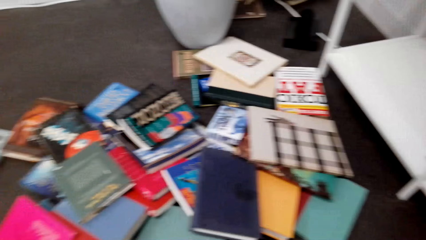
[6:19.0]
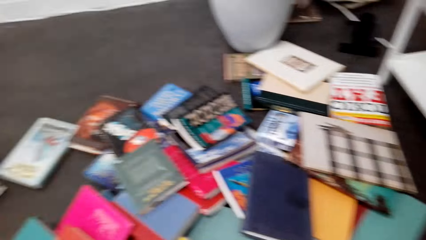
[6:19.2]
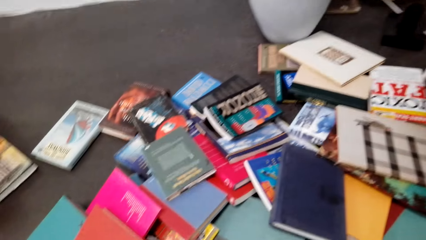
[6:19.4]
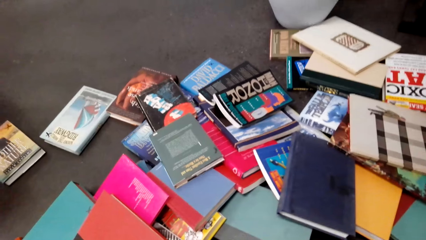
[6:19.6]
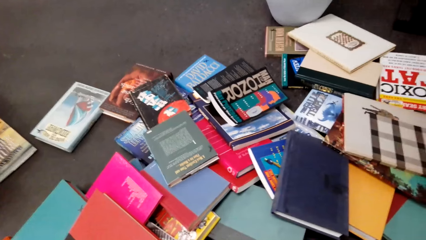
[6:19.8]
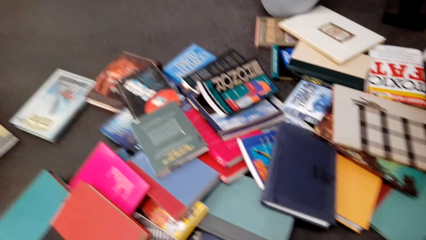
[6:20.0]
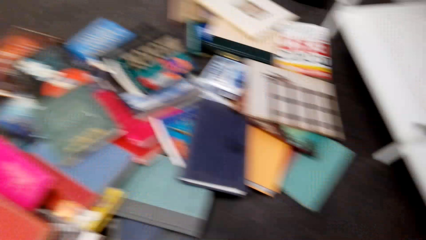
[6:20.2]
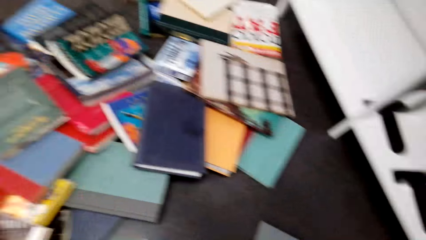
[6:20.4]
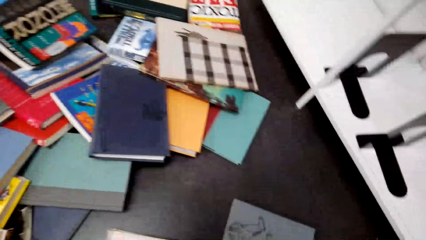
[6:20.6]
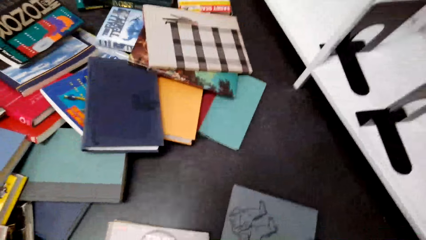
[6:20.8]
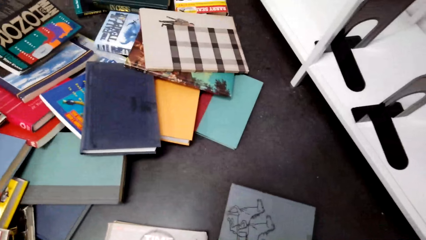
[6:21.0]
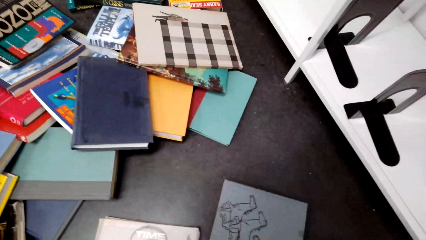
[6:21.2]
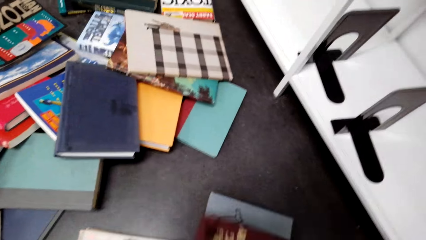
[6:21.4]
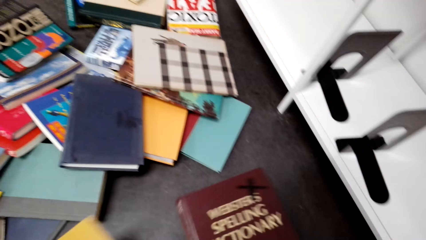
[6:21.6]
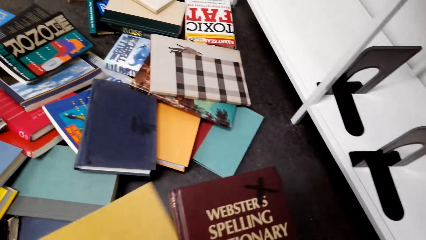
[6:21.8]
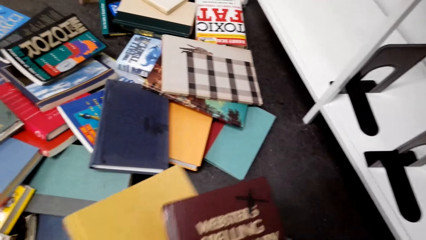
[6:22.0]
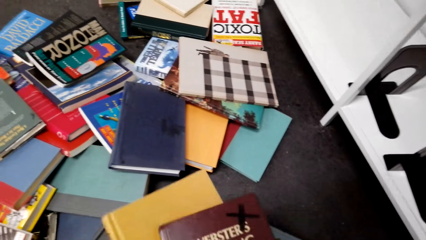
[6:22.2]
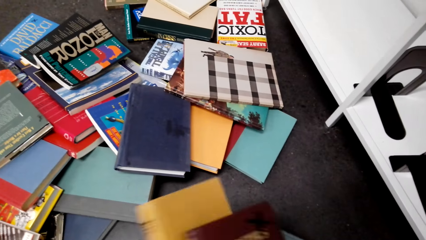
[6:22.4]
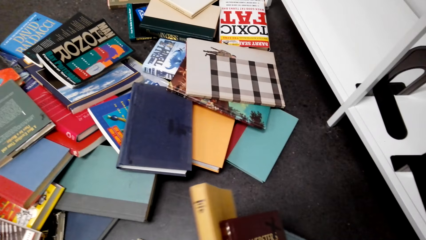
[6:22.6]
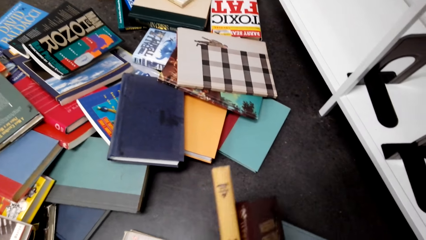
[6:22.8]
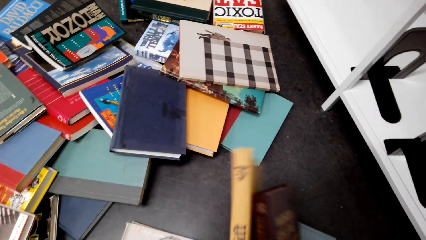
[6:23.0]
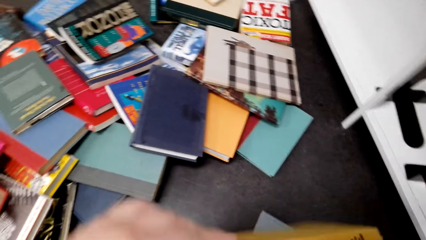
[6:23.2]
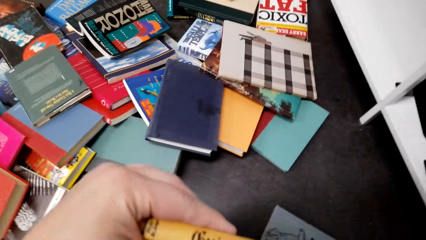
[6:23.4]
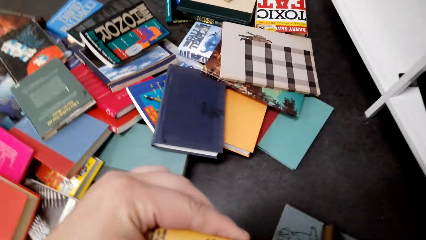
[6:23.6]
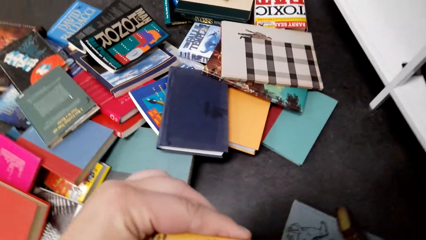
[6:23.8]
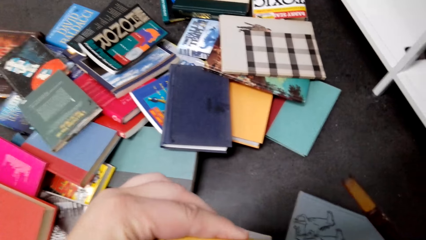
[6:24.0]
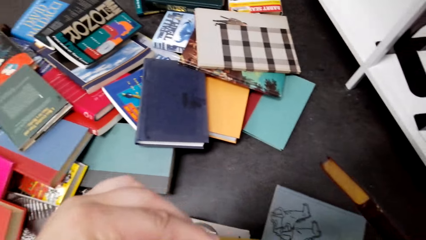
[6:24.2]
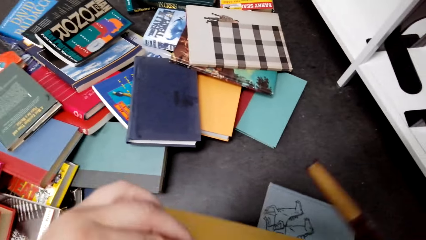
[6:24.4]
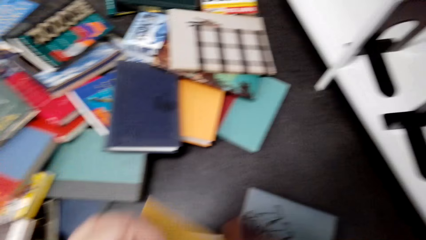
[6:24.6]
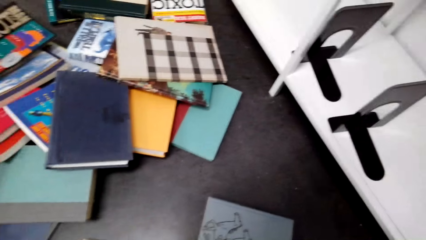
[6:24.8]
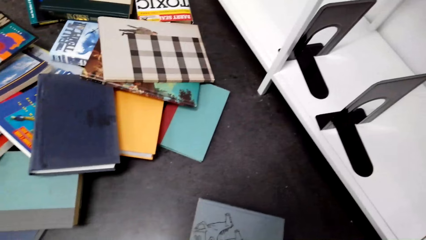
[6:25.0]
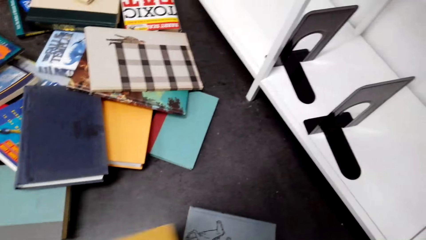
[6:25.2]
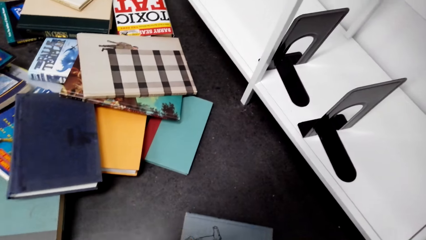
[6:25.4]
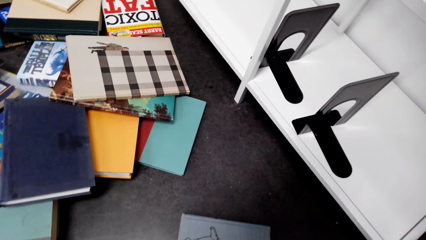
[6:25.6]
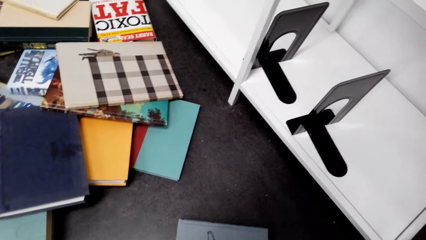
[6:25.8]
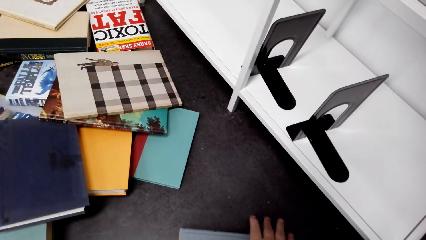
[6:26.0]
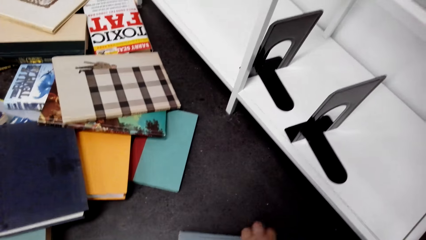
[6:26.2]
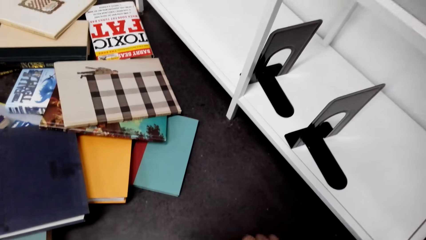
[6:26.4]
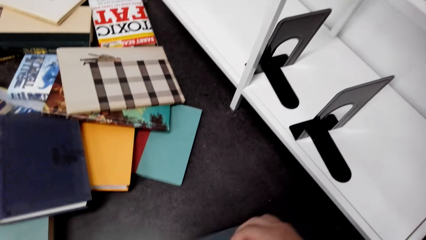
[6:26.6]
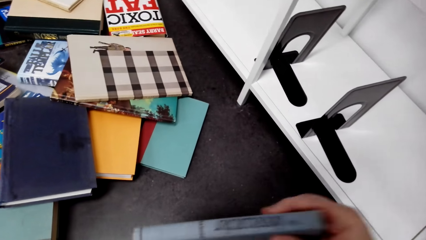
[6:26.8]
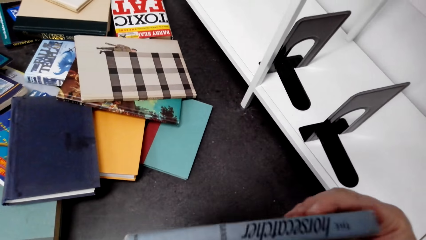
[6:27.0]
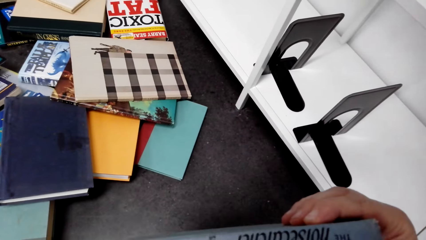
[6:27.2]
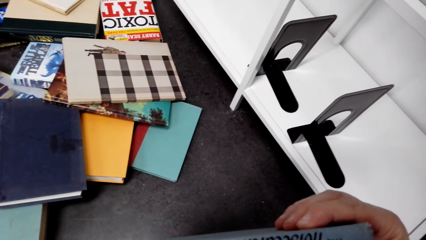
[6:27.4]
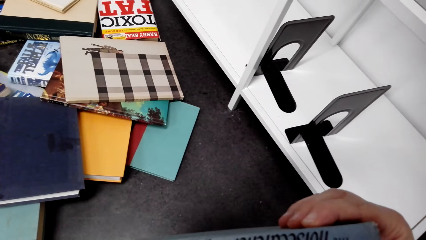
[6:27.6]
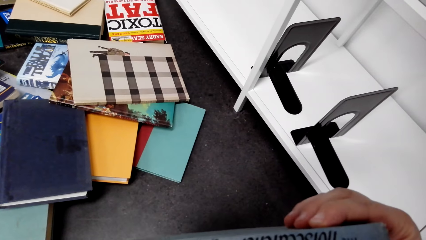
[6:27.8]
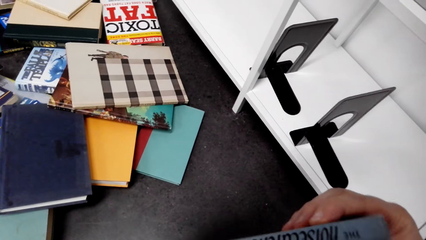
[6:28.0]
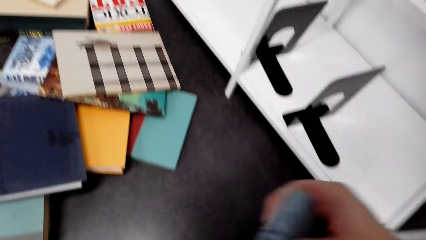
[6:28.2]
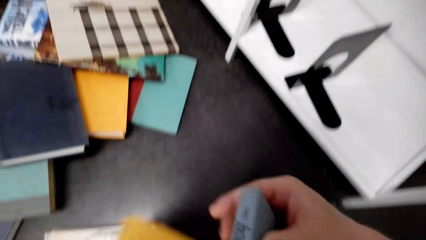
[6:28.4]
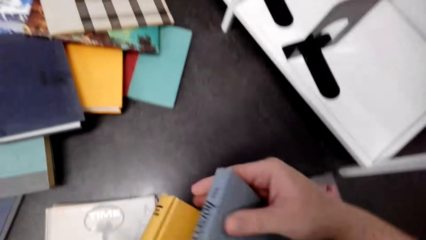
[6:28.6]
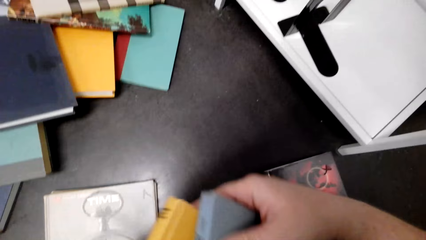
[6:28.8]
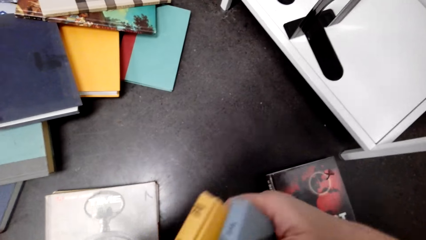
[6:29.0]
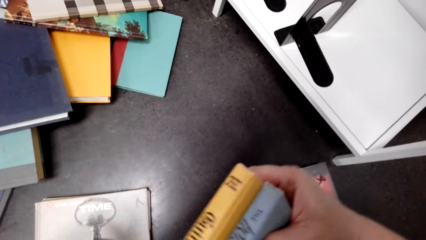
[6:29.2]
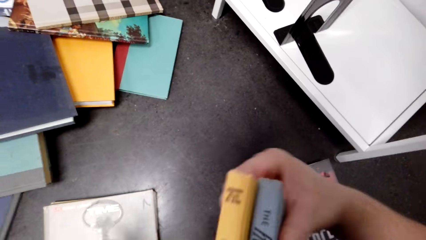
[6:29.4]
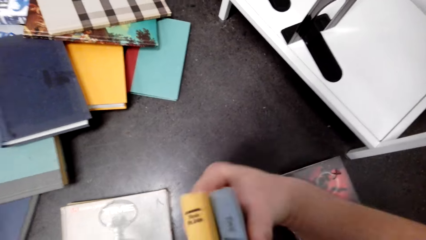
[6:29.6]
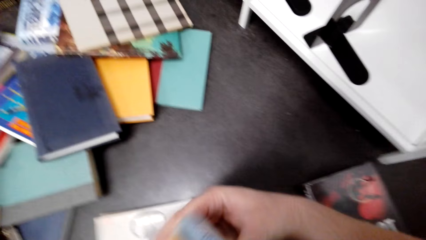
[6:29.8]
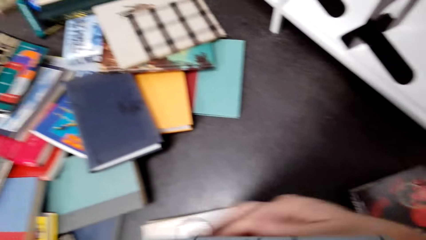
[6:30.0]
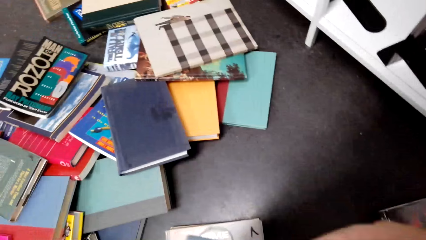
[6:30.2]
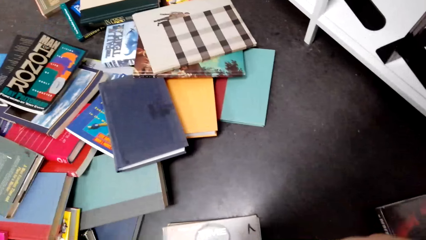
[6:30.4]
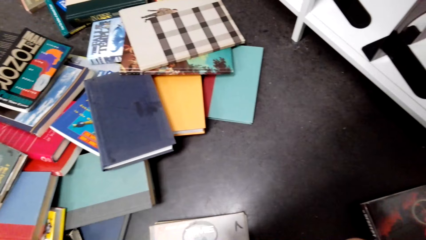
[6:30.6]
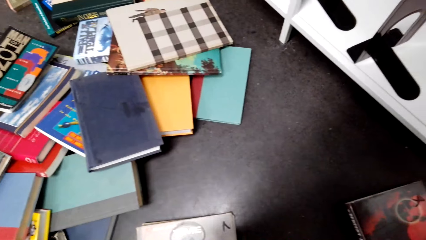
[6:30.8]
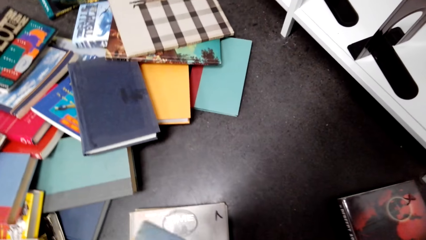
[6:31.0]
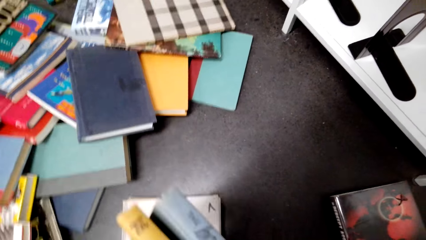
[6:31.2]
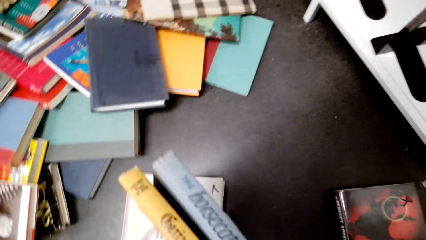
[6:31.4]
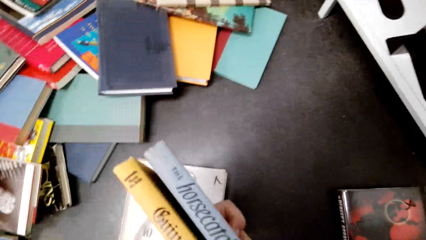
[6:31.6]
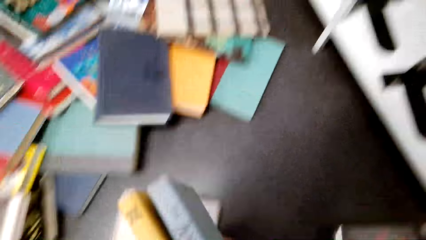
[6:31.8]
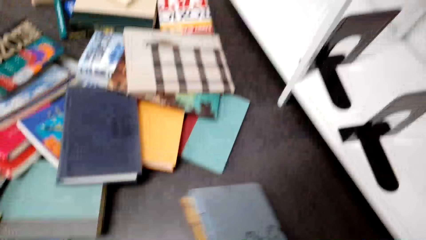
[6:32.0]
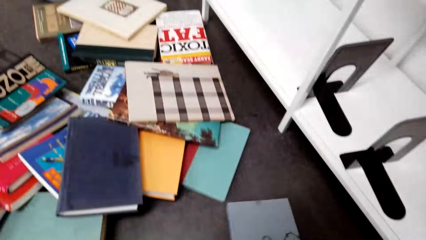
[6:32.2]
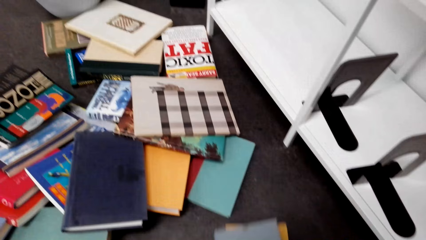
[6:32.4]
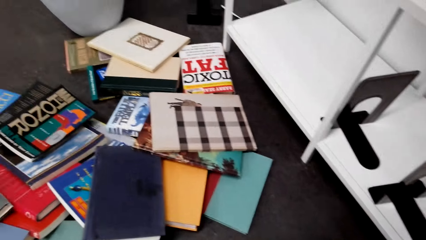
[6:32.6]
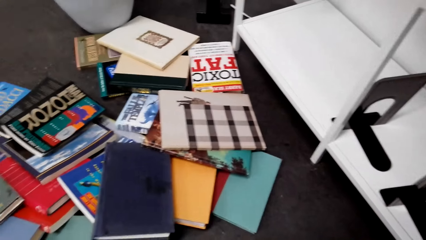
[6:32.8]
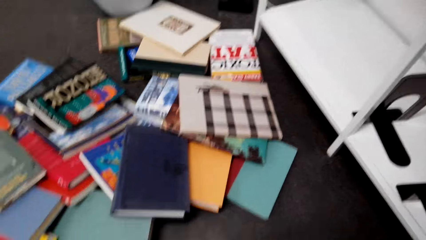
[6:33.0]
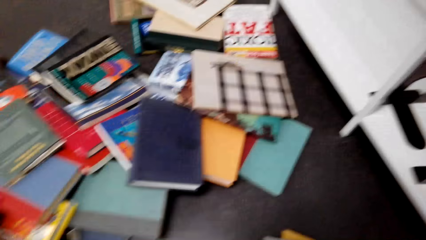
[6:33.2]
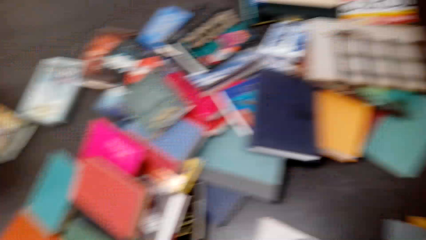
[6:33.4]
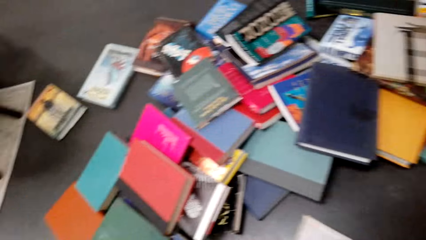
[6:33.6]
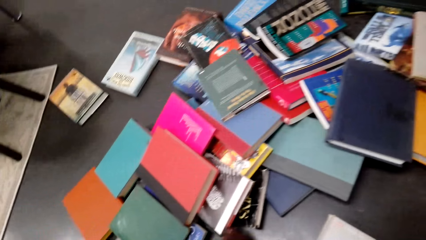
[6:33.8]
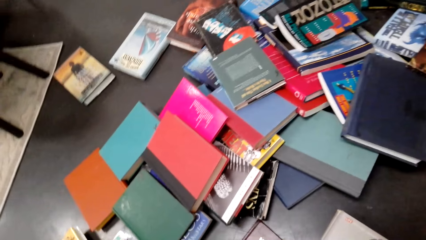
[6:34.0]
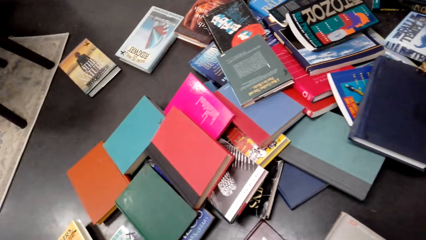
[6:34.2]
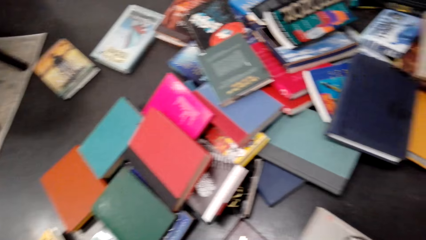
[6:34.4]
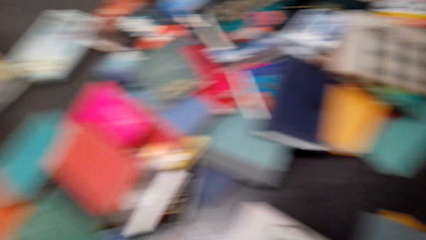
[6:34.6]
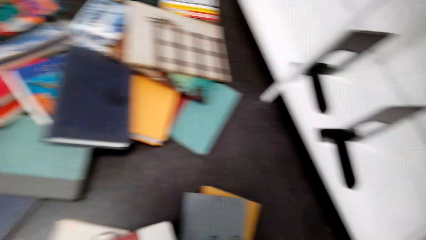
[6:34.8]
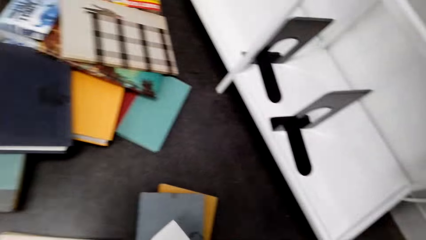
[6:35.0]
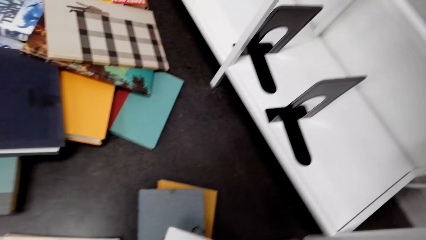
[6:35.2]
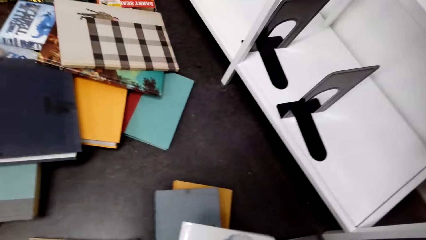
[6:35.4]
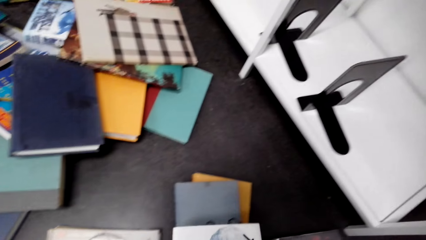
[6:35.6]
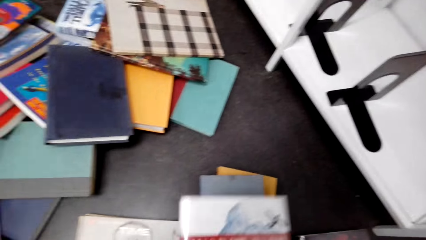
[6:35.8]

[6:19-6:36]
The camera wearer picks up books. They pick up the books again. They hold the books.
